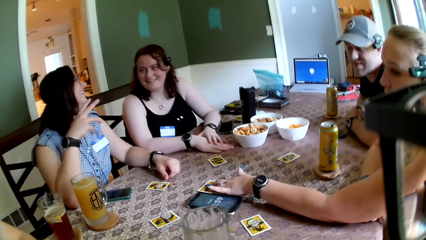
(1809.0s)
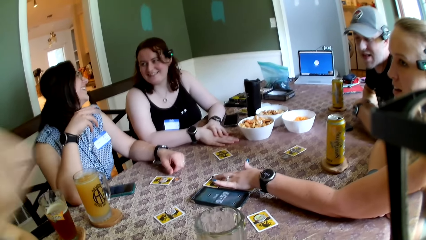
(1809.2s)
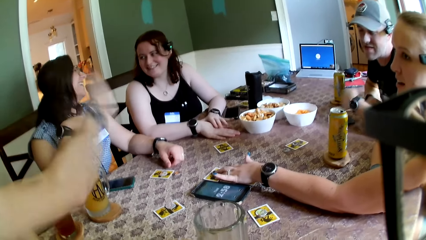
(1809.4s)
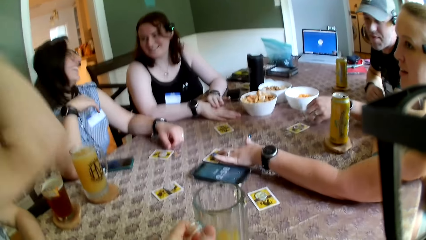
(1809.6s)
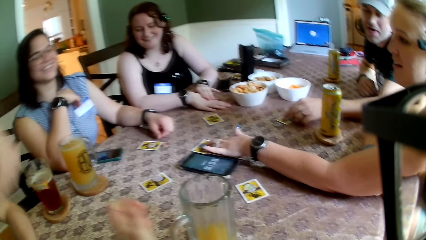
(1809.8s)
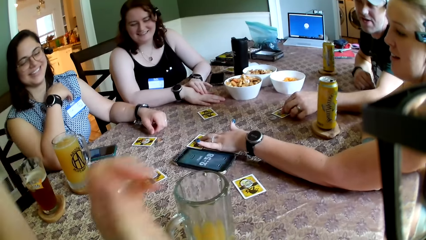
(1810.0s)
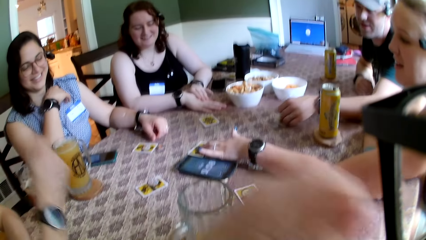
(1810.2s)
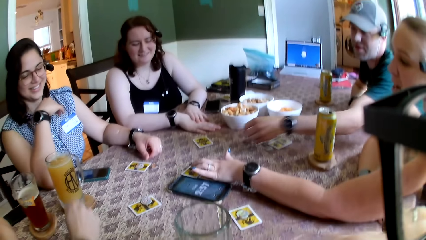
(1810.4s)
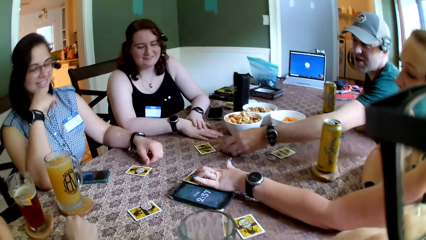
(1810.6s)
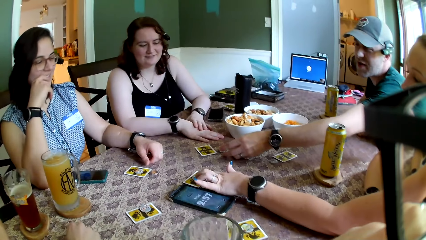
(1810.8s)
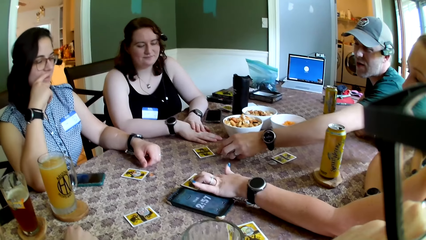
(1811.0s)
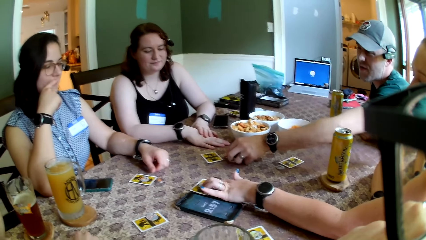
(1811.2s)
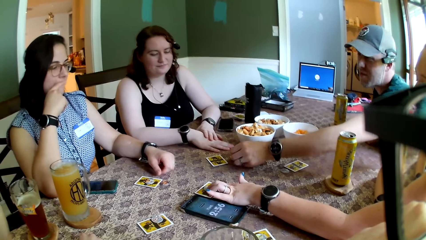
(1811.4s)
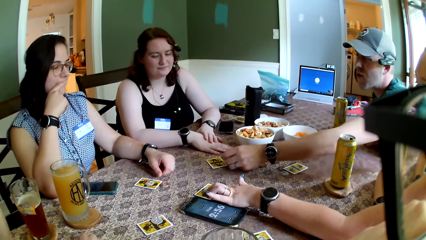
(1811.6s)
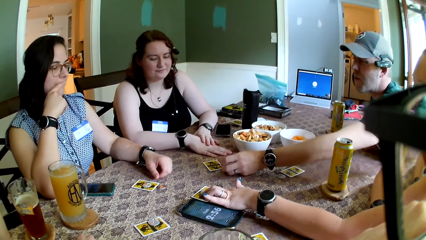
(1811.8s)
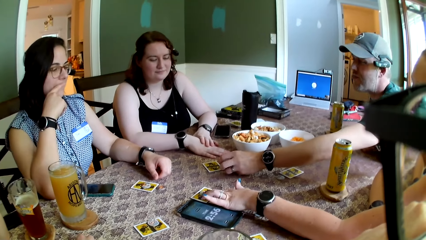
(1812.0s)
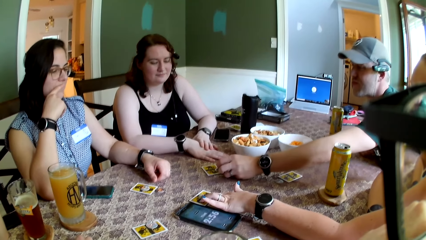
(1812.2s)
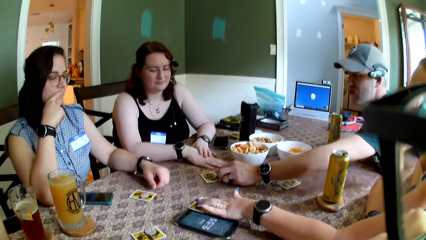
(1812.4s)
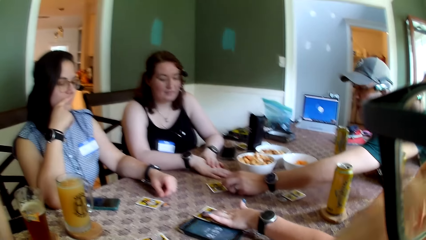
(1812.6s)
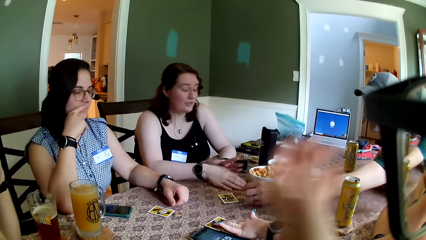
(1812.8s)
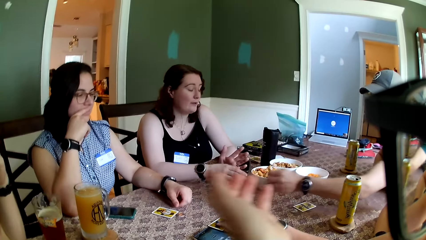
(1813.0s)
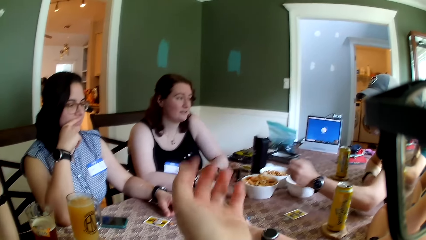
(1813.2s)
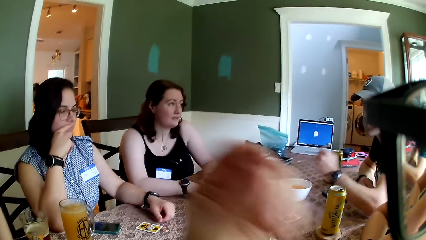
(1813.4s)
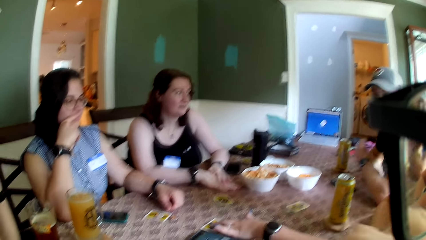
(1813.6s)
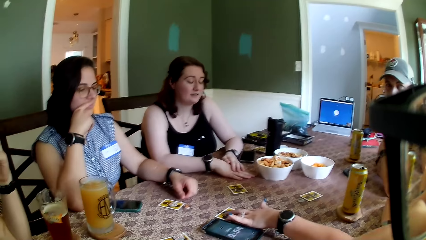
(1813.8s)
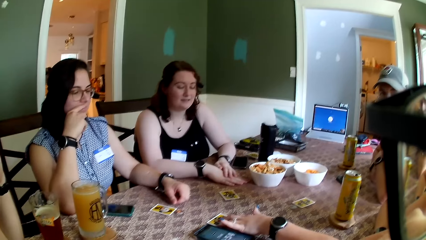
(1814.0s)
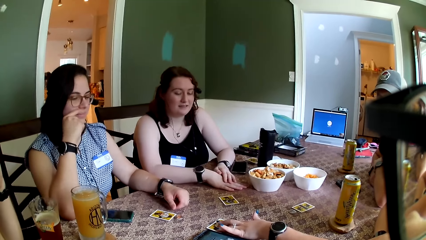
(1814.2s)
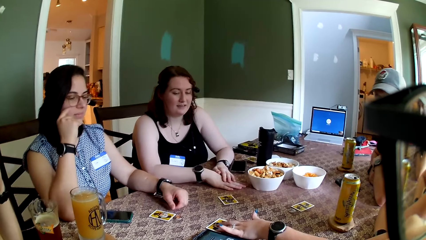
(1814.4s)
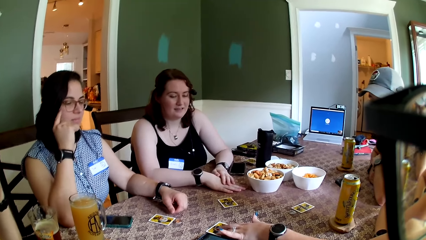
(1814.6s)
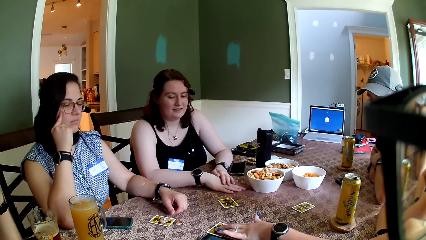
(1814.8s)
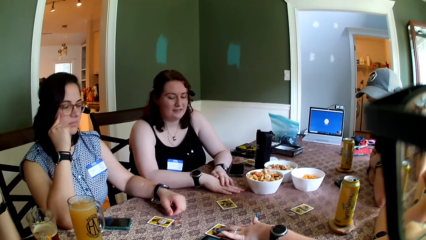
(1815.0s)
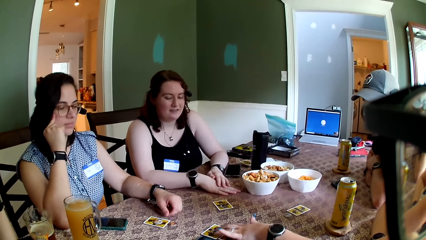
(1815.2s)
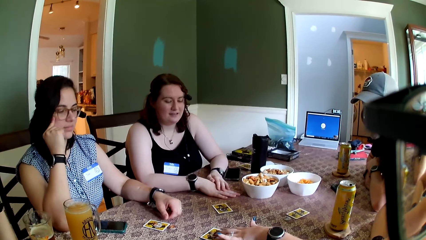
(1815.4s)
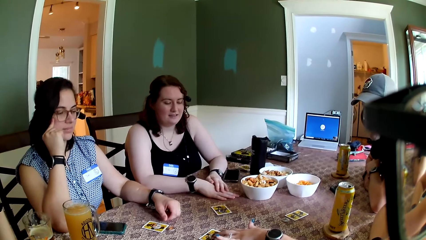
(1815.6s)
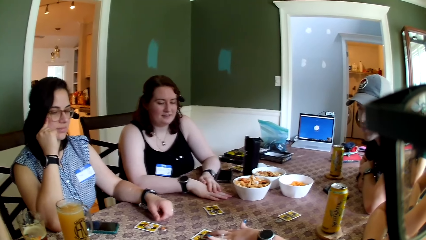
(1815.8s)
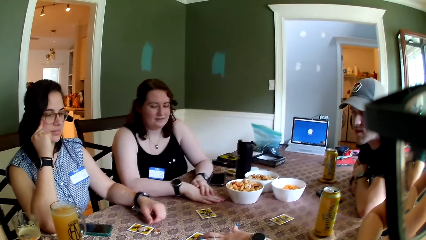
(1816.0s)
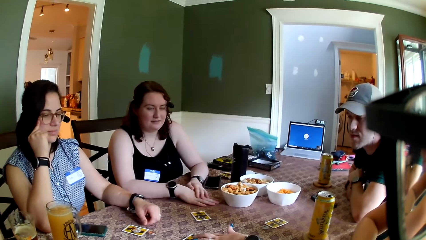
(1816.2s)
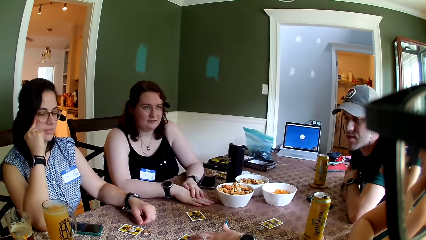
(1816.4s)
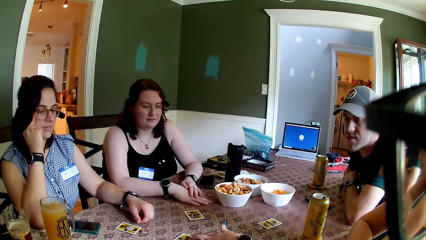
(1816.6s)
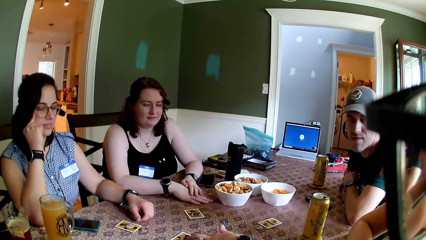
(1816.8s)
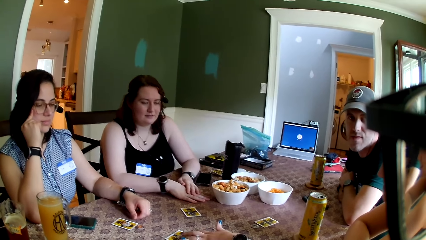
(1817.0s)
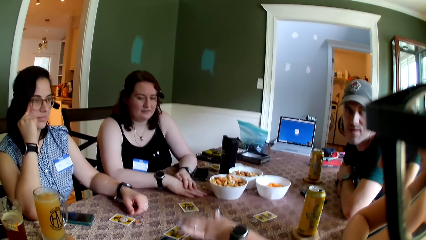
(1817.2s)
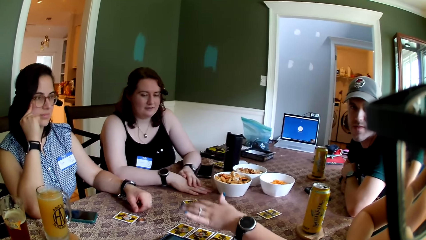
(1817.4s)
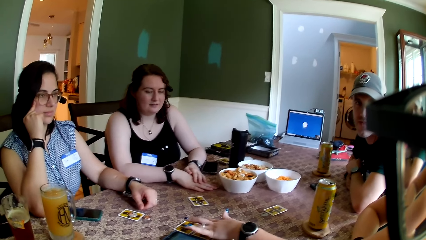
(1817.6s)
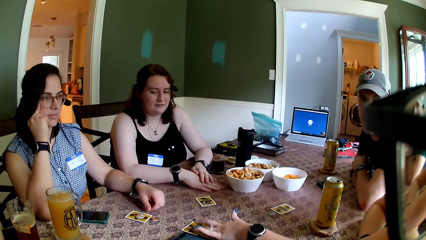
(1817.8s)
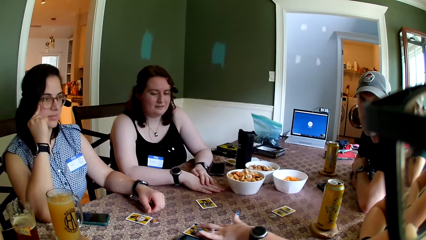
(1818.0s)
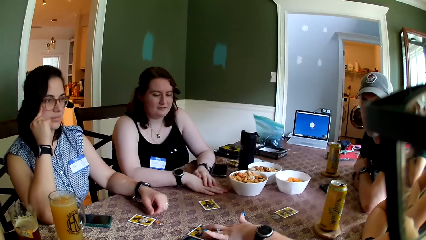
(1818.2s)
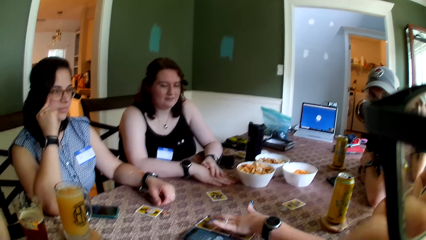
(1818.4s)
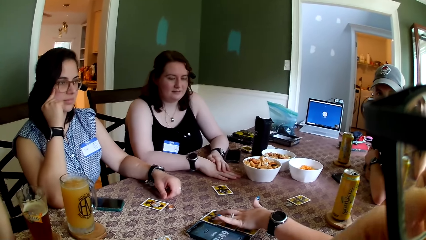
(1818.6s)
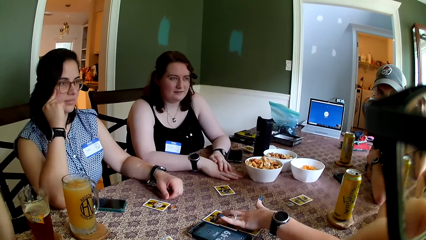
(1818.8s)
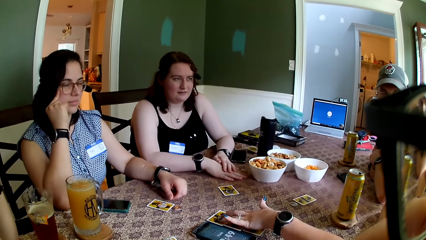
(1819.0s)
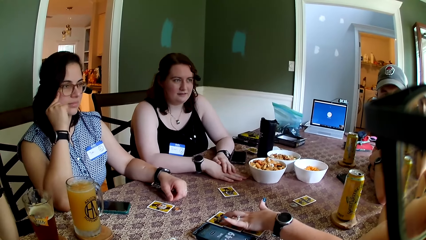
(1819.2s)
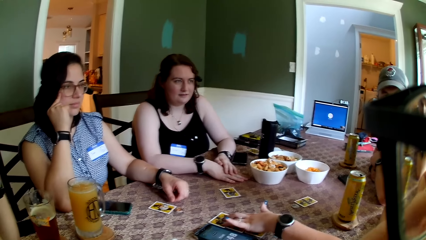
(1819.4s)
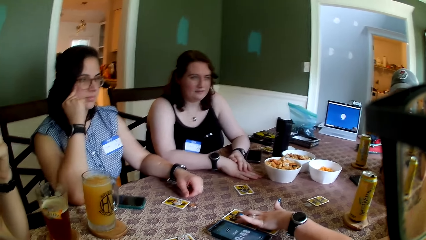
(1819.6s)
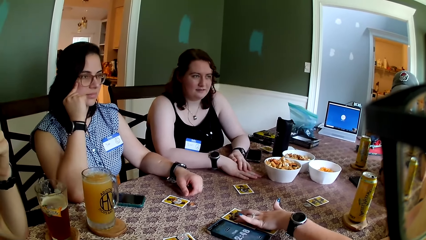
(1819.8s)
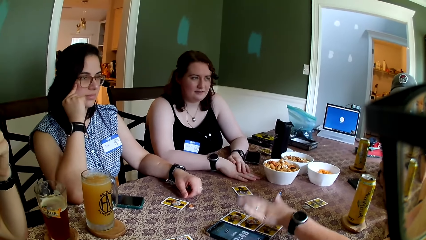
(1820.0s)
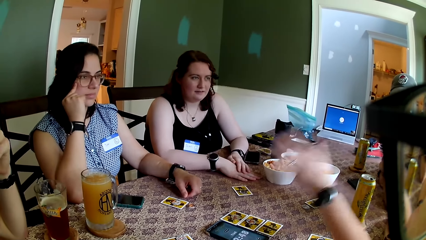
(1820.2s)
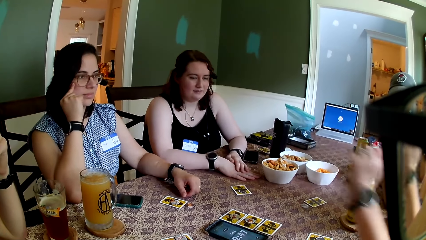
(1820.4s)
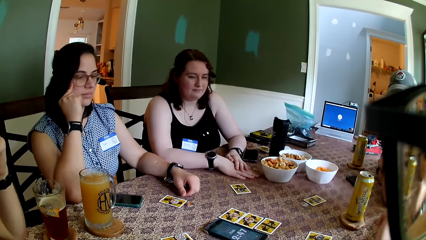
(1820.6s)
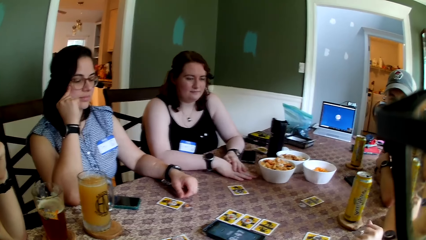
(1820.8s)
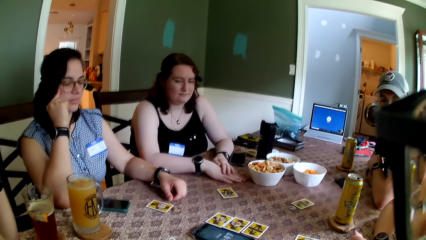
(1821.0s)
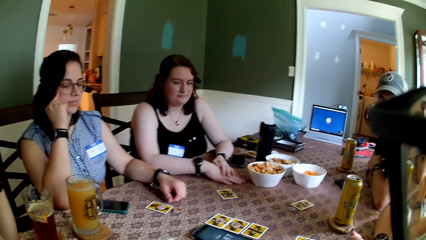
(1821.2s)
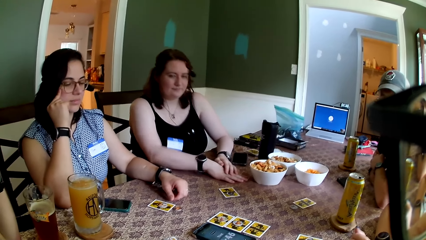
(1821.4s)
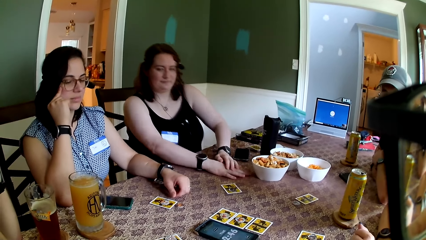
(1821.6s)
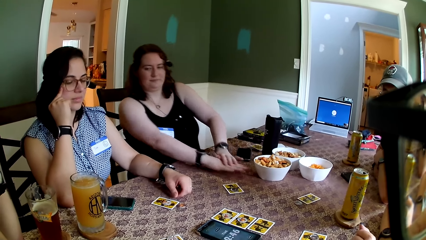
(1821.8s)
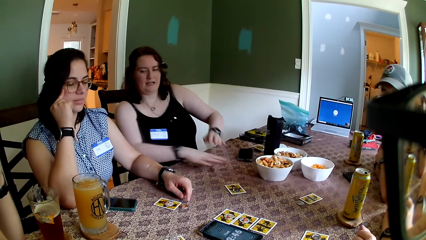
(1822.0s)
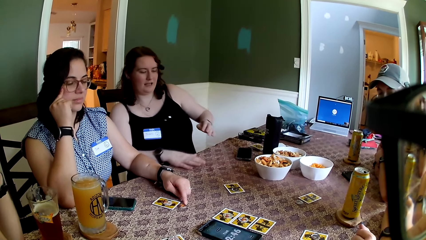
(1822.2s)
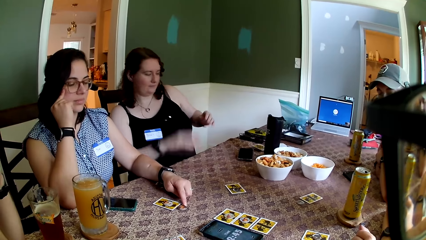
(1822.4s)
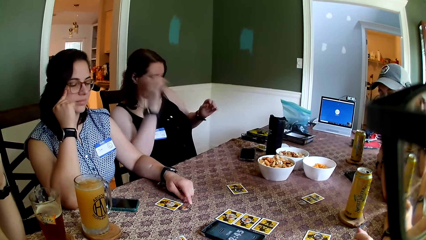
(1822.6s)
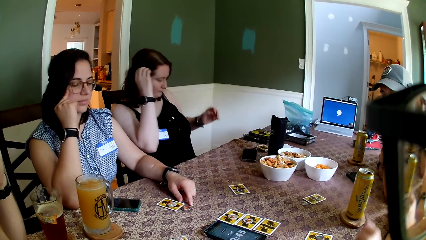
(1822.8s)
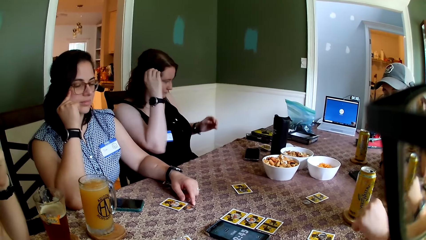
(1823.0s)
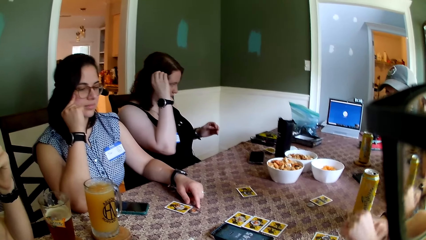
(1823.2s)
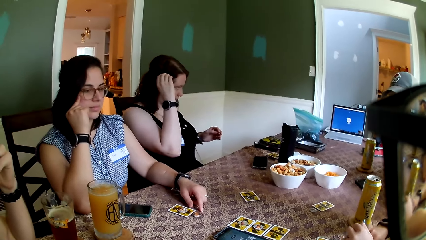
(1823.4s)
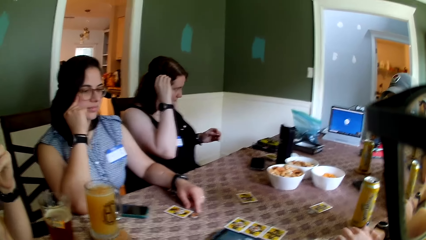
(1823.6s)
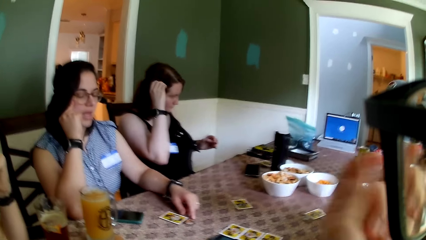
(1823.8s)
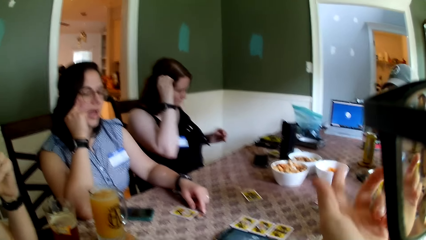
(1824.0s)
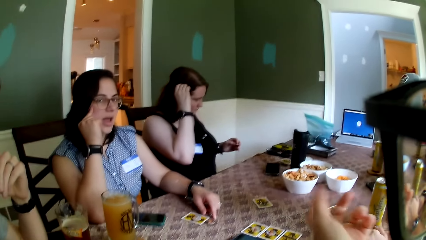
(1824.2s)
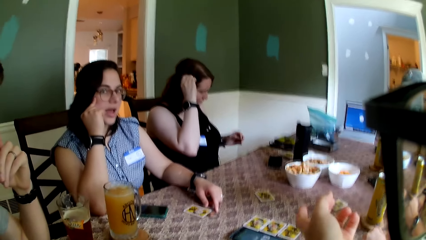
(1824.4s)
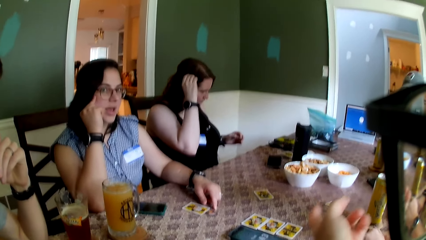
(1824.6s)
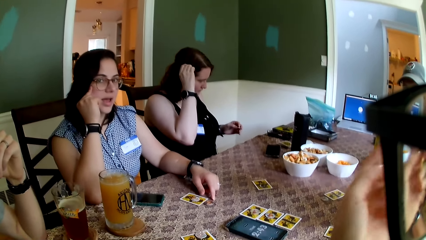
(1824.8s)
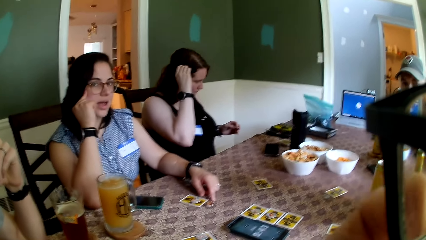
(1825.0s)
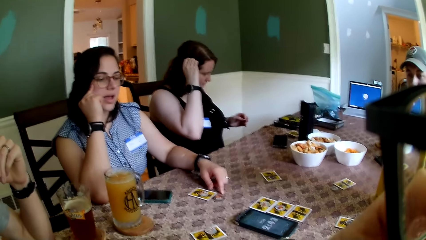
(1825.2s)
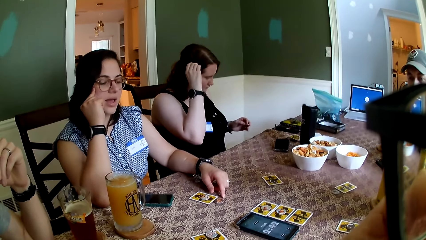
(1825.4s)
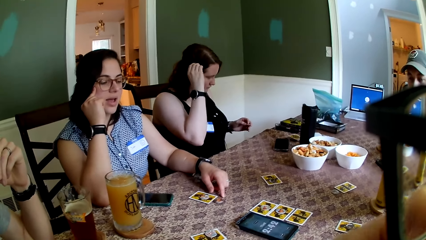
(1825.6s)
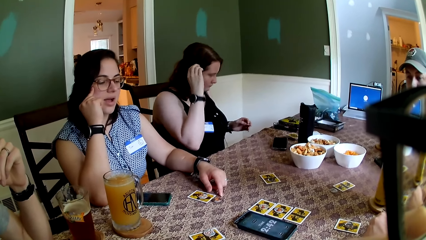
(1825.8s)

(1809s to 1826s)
The camera wearer places the glass of juice in his left hand on the table. A man picks a token from a card on the table with his left hand. Another man taps on a card on the table with his left hand. The first man places the token in his left hand on the table. A woman adjusts the camera wire on her right ear with her right hand.
